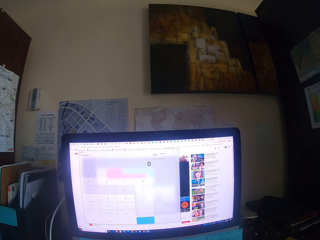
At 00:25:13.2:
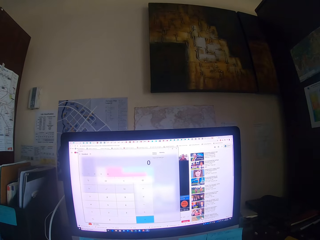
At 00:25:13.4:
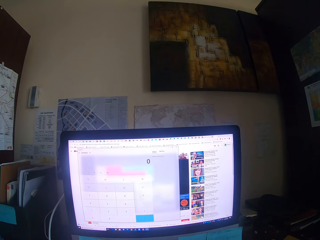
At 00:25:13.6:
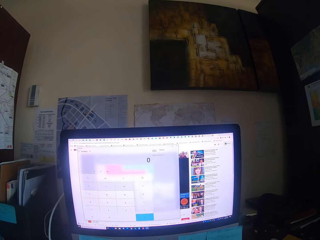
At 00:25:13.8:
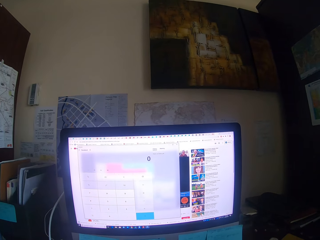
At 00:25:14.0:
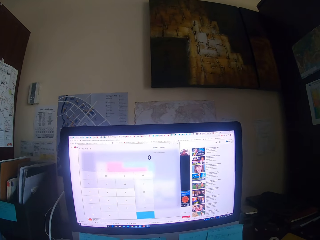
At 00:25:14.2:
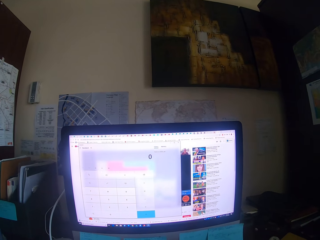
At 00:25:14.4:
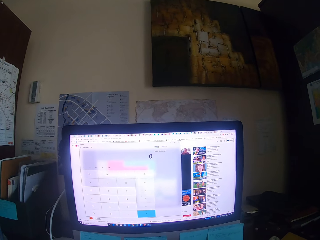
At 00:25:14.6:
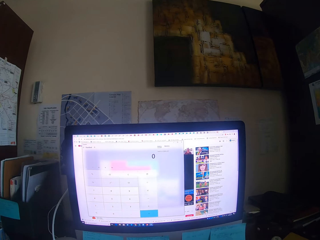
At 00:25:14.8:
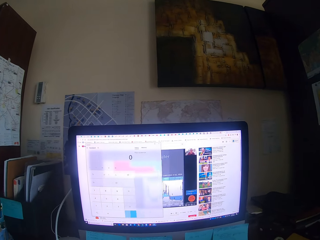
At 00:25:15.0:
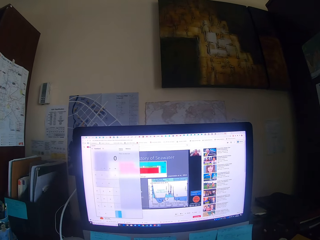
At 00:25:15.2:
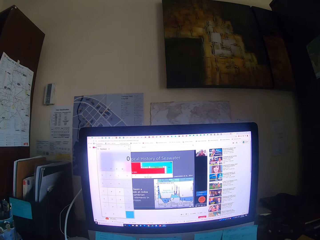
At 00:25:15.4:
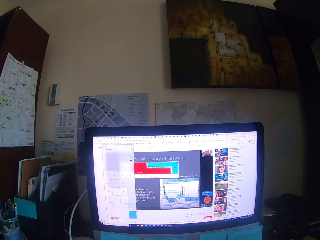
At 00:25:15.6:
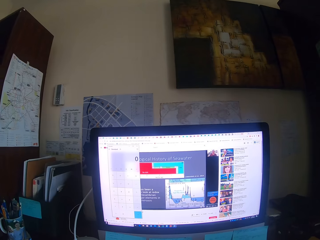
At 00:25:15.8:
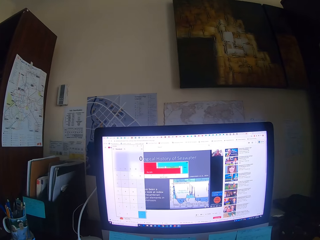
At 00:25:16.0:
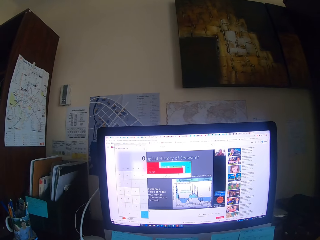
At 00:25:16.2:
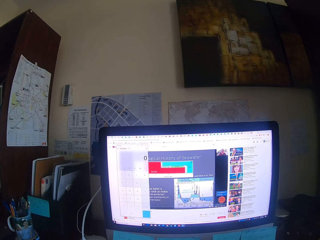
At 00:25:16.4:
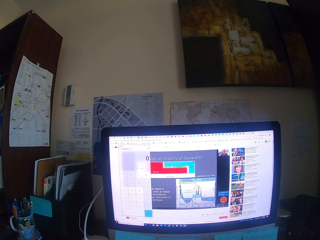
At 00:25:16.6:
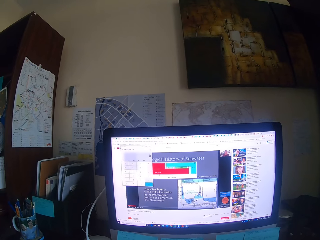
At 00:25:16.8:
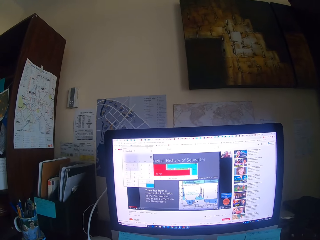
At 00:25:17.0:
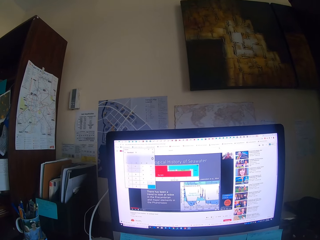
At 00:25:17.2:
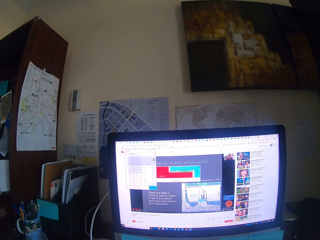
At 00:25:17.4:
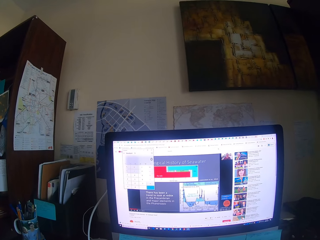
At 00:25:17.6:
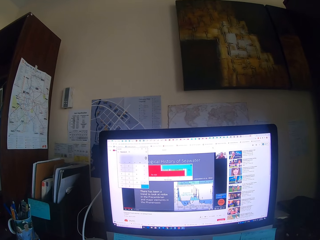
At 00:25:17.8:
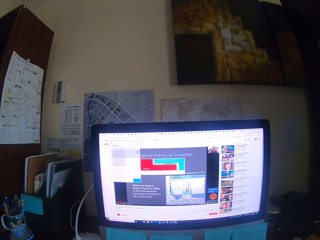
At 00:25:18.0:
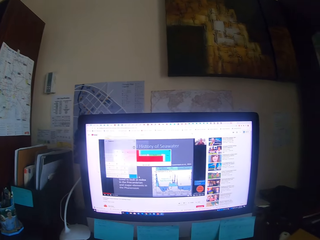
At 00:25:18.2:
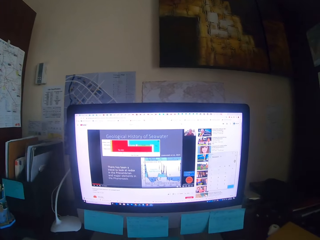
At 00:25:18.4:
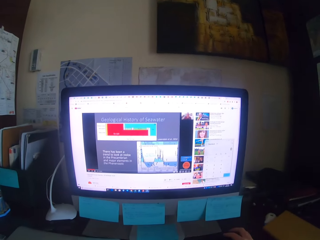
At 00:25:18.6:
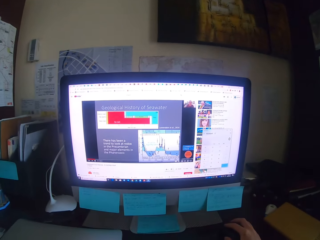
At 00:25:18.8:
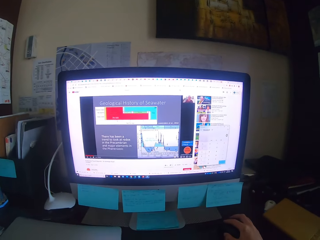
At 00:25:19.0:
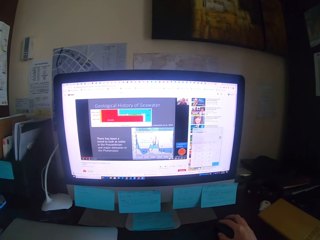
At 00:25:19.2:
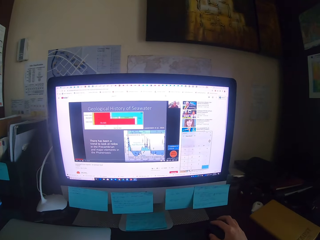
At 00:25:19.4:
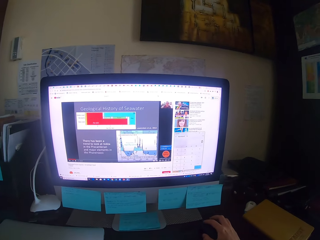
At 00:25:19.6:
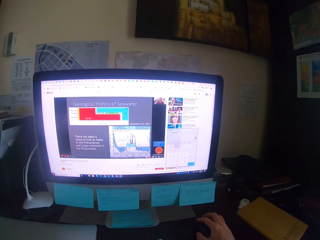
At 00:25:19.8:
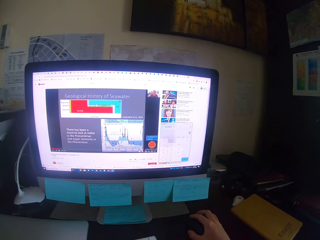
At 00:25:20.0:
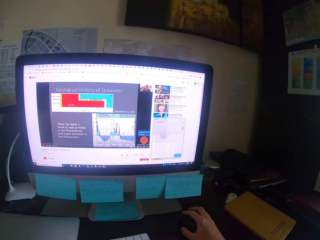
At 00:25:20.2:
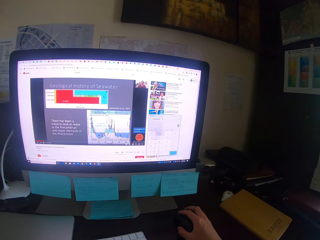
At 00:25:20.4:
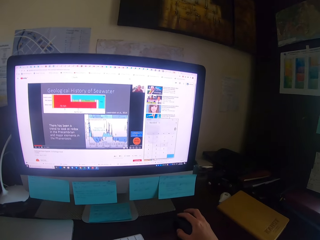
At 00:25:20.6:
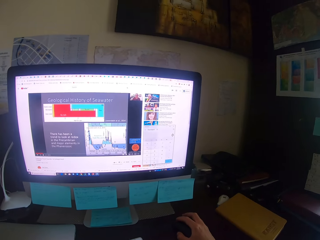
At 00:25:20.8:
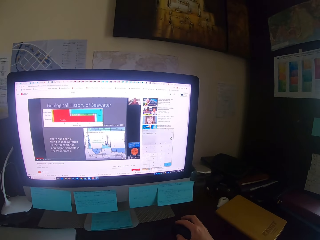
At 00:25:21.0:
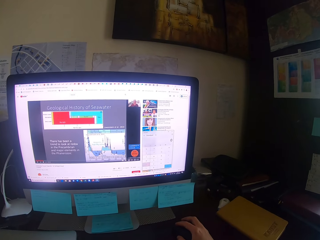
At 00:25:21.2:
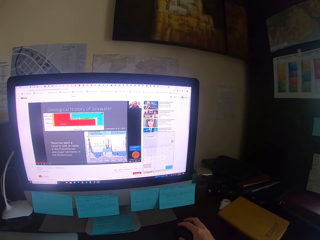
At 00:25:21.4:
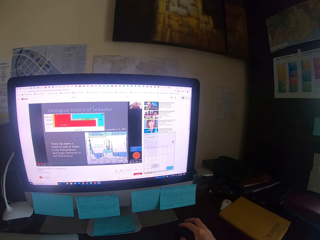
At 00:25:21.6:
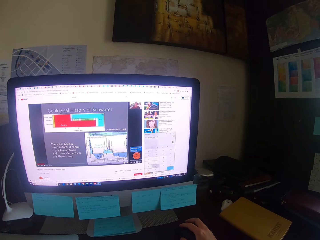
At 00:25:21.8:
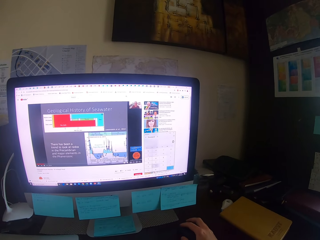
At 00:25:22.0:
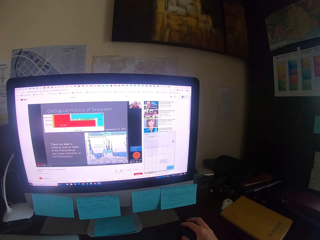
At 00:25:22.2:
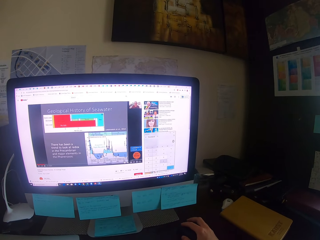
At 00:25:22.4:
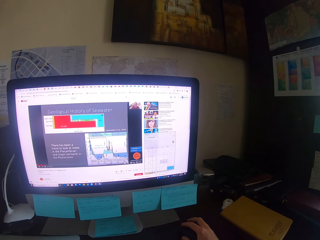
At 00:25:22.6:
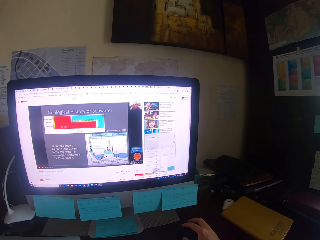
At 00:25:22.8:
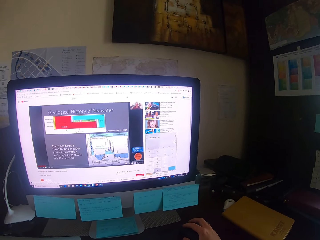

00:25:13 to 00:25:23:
The camera wearer drags the mouse. They focus on a computer. They drag the mouse. They focus on the computer.

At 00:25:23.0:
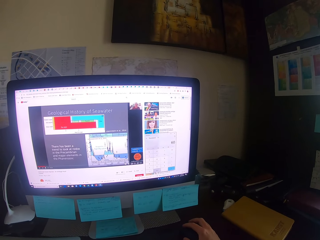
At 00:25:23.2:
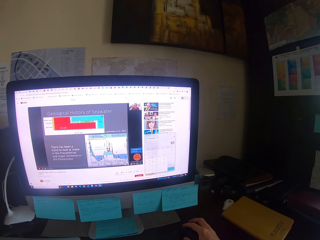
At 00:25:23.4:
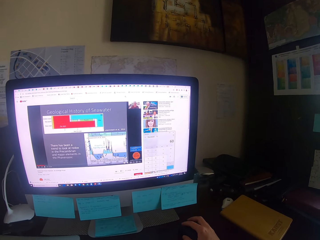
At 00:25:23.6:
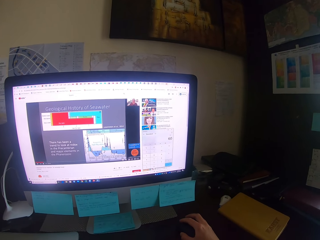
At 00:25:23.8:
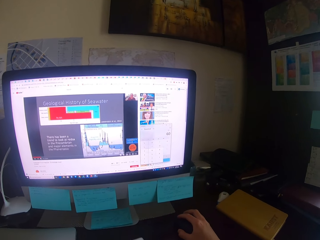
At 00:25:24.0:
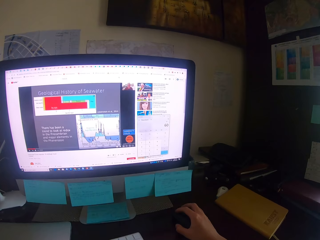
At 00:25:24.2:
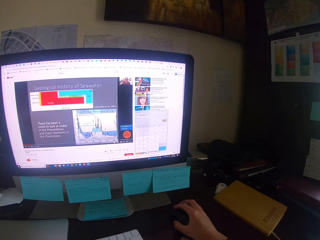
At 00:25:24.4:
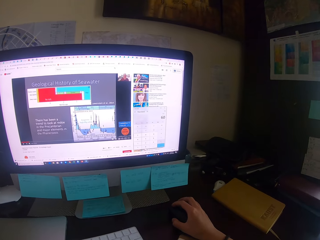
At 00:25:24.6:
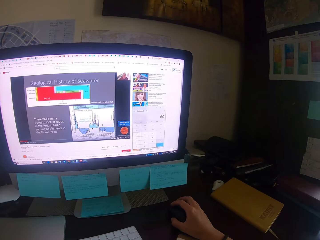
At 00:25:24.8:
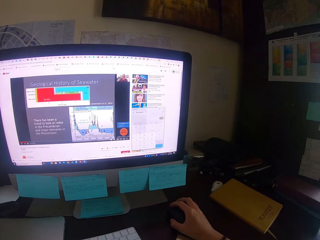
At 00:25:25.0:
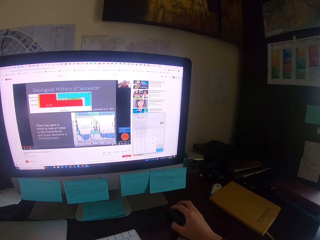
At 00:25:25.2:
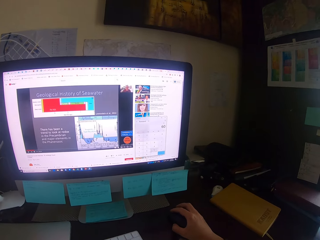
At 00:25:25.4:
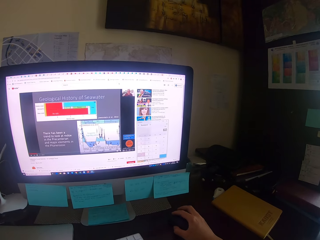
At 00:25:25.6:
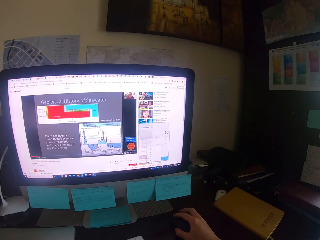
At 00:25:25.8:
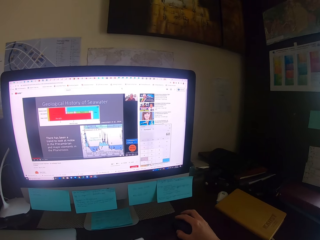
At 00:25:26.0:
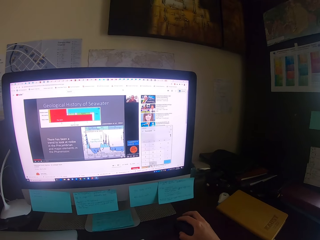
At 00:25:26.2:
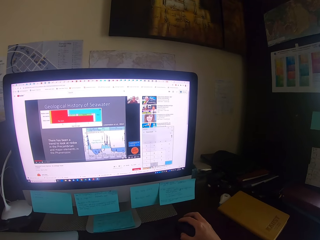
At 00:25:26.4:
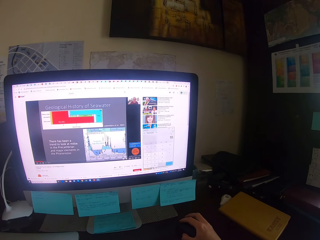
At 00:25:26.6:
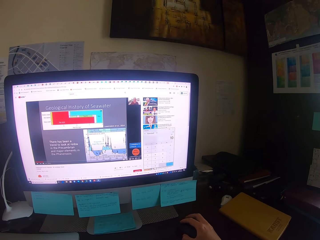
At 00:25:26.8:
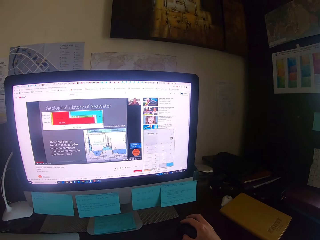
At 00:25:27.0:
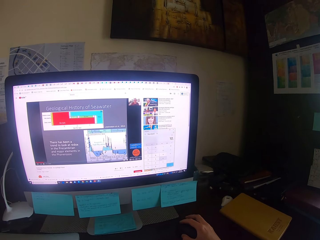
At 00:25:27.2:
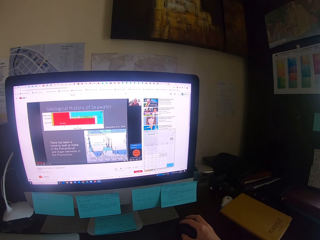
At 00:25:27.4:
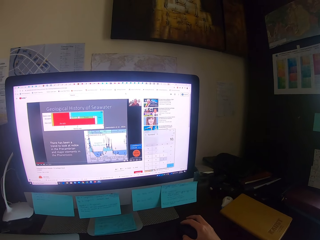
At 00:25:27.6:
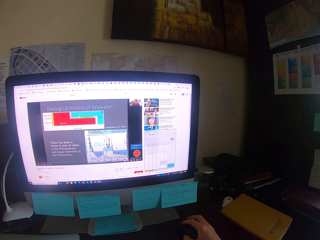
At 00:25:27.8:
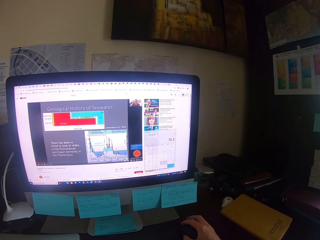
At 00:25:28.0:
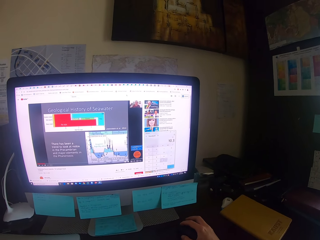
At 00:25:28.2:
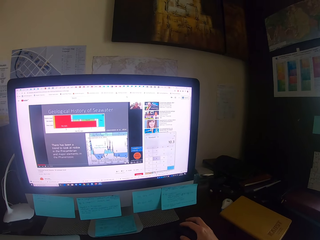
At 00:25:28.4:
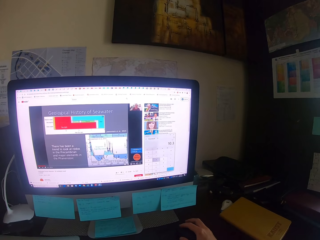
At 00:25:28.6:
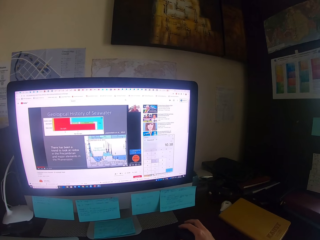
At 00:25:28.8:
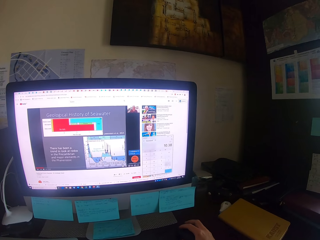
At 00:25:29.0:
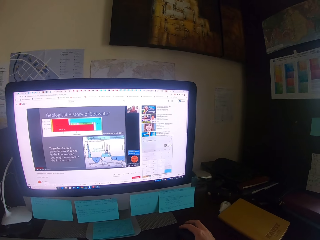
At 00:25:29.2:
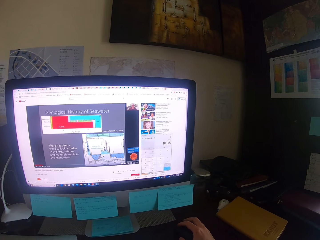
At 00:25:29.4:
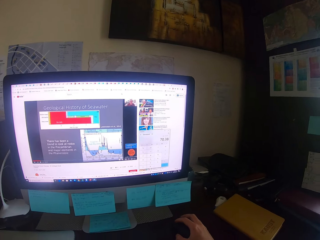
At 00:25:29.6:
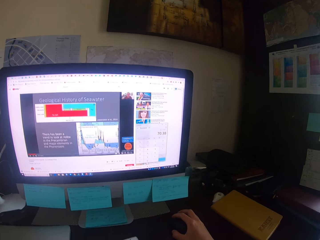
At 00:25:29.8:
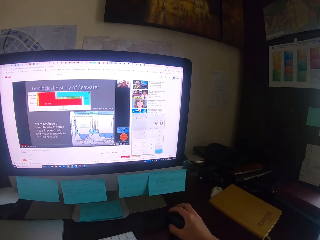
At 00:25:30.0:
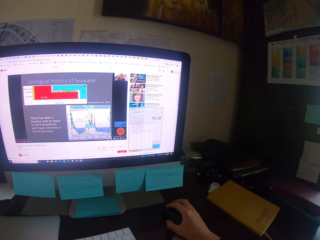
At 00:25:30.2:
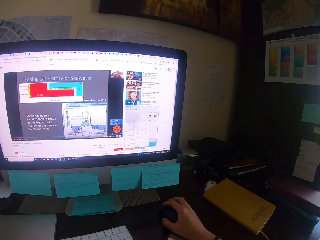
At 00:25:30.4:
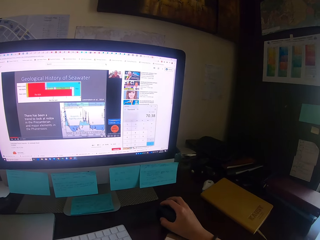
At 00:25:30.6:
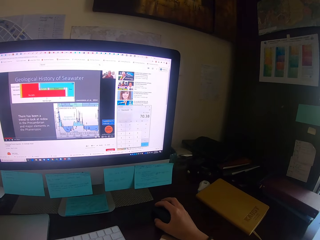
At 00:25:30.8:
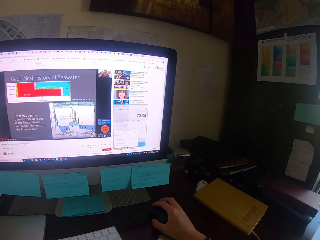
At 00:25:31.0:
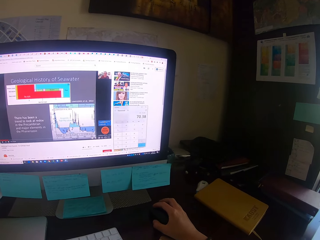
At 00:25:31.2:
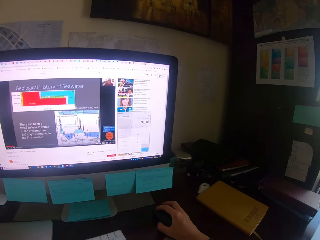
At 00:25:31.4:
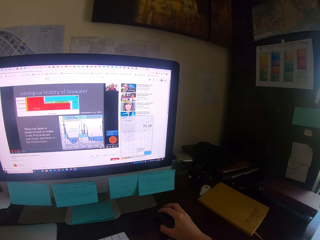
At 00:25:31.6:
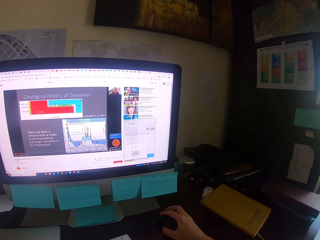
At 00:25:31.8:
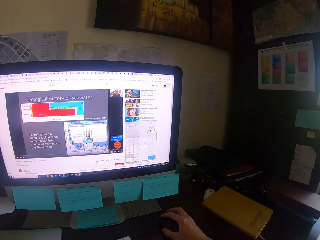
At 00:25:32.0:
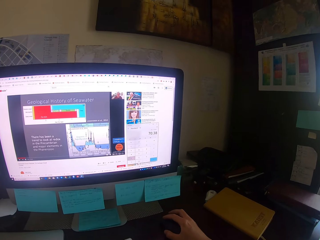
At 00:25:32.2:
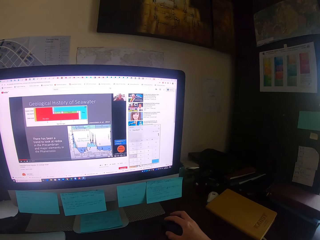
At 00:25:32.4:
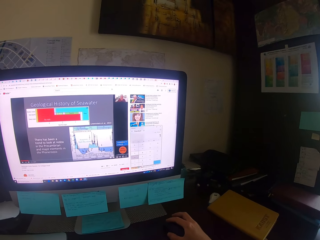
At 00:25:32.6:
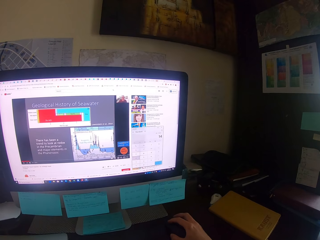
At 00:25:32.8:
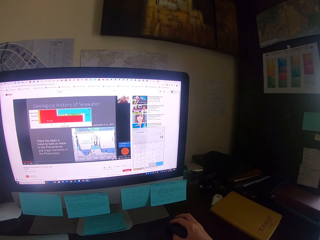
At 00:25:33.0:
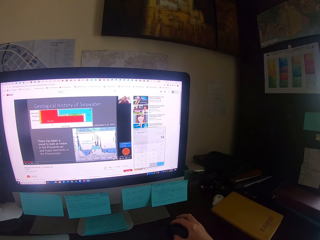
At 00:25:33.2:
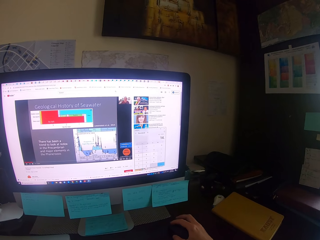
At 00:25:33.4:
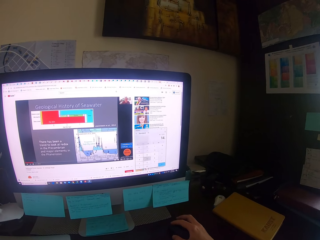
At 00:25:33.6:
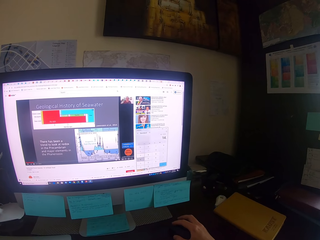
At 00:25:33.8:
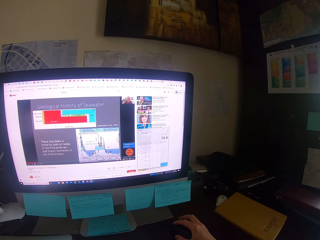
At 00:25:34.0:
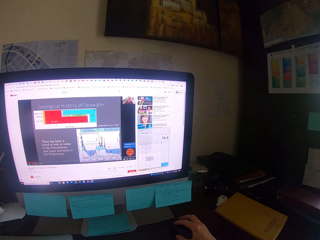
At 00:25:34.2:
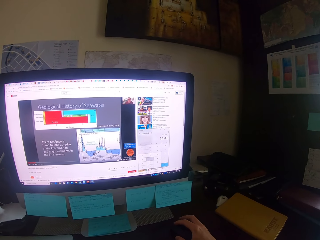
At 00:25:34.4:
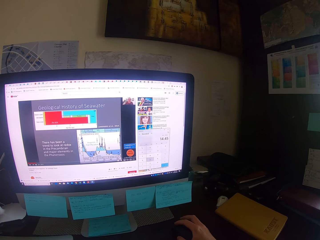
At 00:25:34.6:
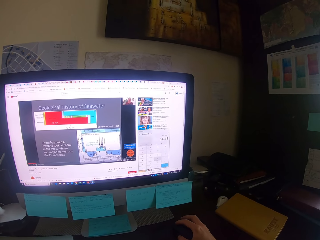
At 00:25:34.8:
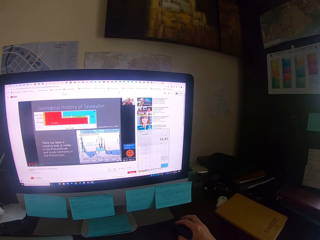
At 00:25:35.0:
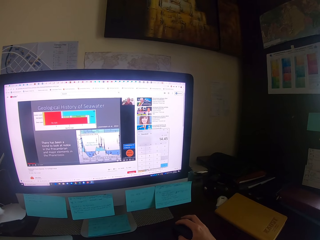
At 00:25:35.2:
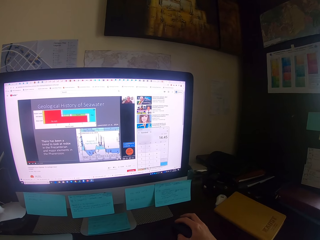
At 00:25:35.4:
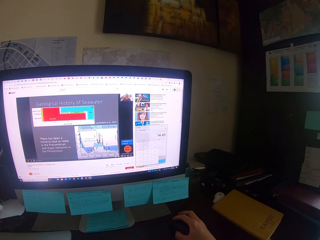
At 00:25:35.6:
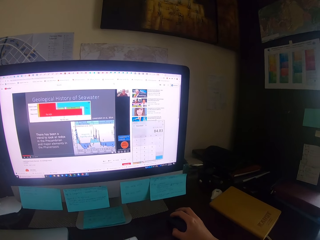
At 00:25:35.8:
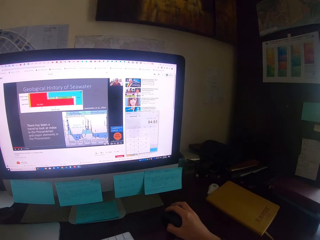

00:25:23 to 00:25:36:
The camera wearer drags the mouse and focuses on a computer.
